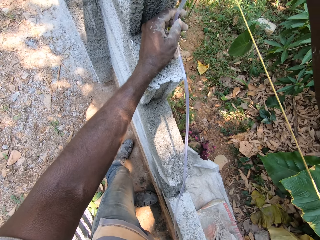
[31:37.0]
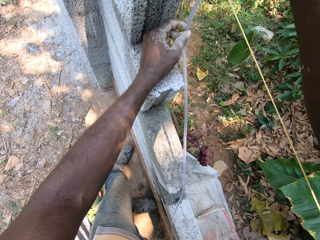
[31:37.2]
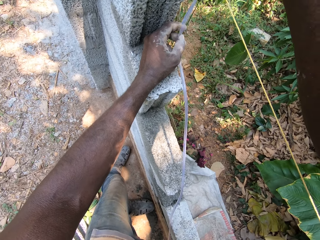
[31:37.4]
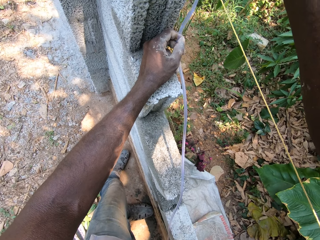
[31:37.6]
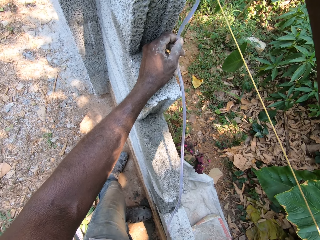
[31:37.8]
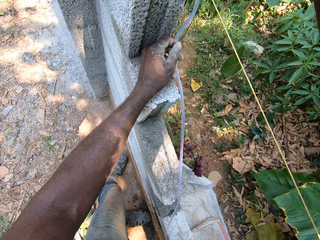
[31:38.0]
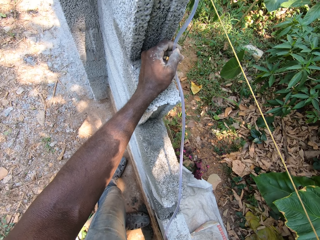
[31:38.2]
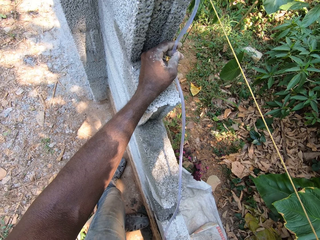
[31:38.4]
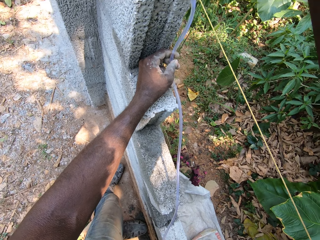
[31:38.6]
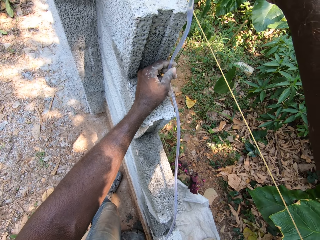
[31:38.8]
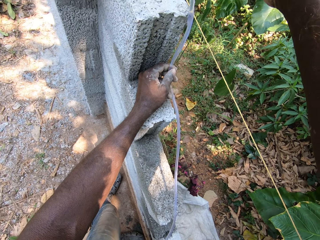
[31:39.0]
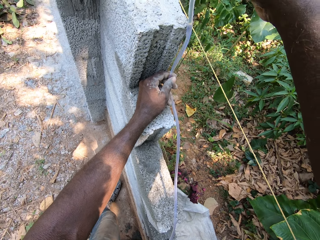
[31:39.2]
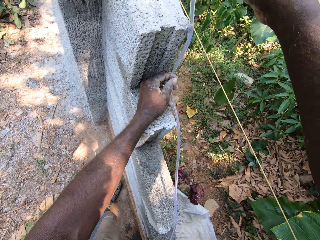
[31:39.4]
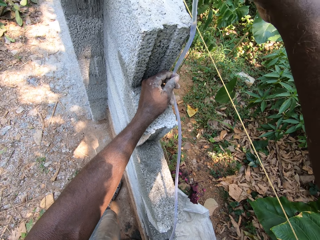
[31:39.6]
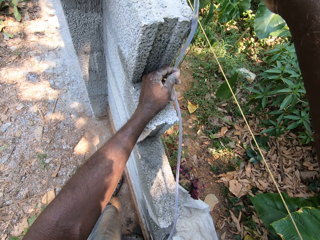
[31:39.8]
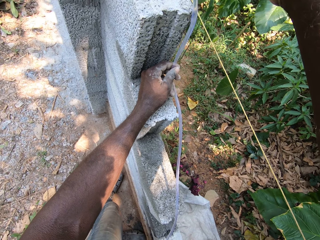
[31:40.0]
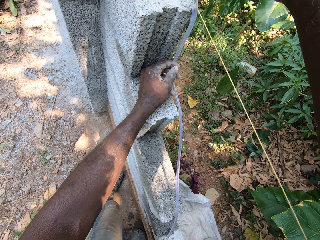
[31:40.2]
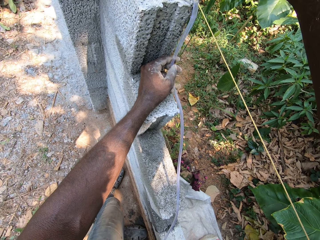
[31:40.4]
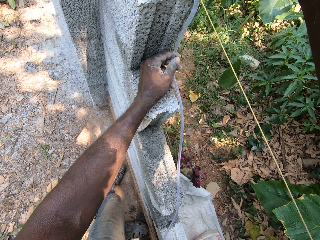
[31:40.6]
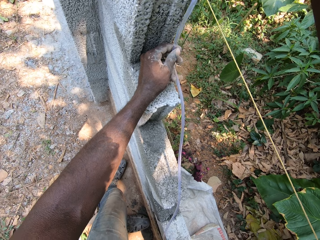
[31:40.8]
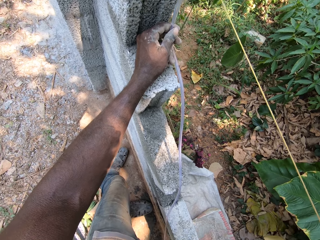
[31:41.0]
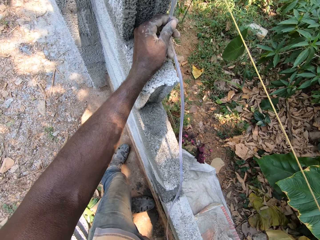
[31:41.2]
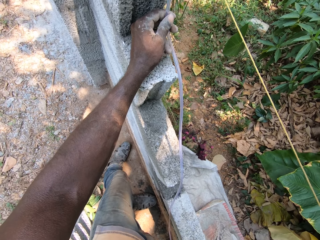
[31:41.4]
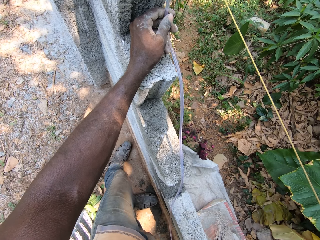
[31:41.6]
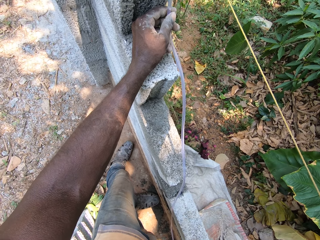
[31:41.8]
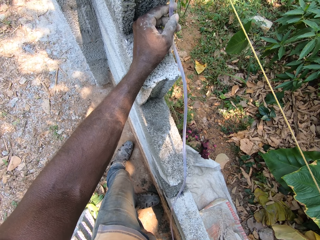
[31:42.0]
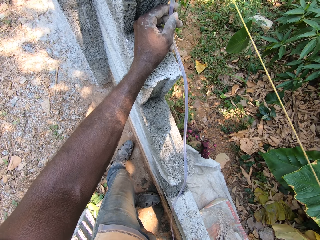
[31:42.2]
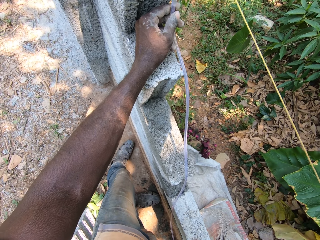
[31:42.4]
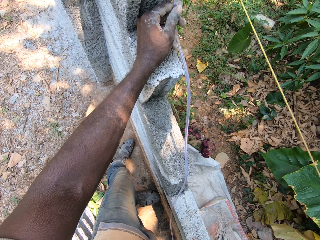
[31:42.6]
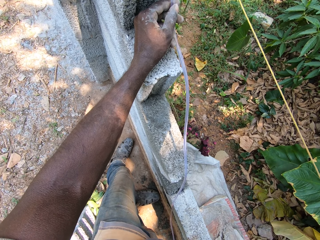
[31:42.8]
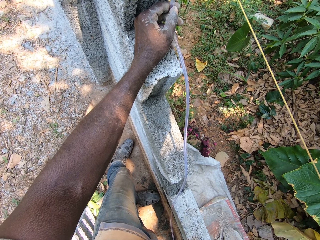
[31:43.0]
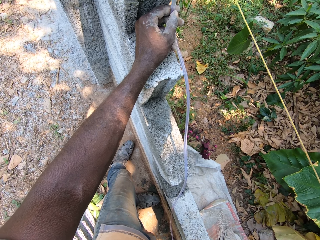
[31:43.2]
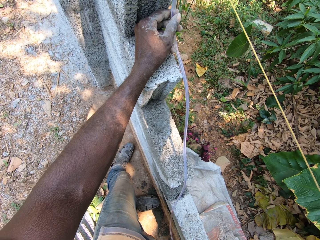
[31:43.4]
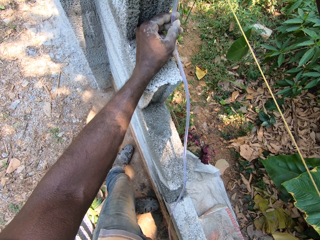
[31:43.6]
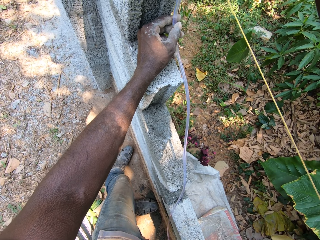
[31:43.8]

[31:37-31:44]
The camera wearer interacts with the man.

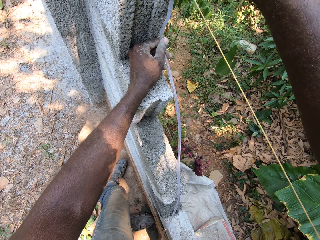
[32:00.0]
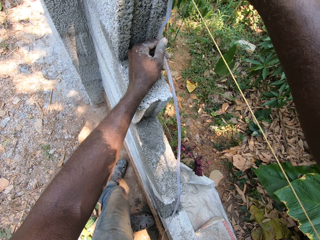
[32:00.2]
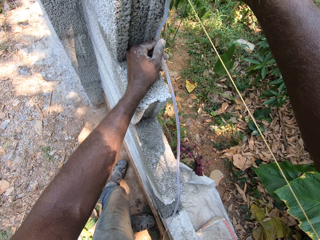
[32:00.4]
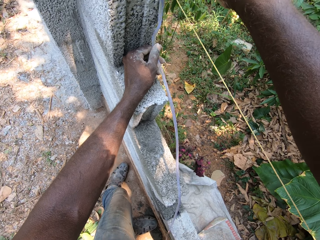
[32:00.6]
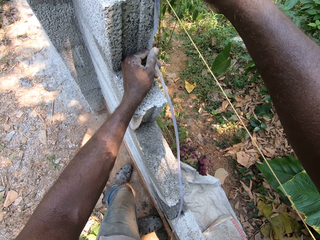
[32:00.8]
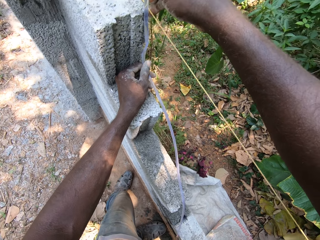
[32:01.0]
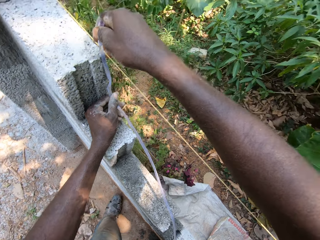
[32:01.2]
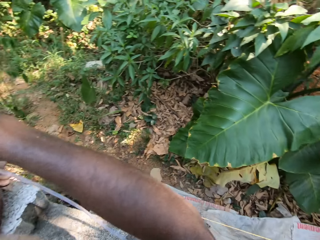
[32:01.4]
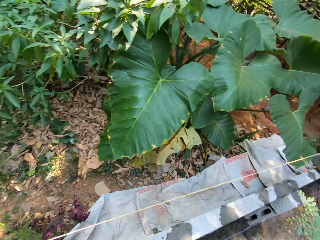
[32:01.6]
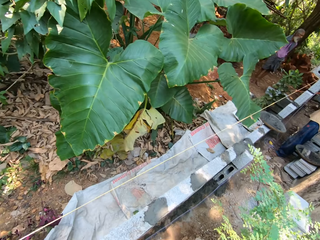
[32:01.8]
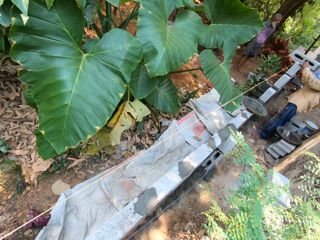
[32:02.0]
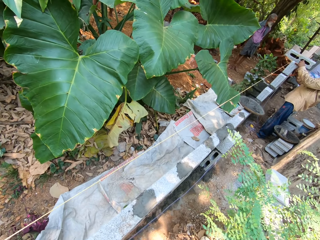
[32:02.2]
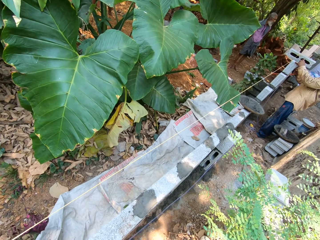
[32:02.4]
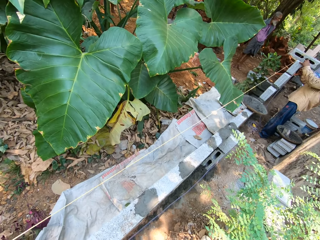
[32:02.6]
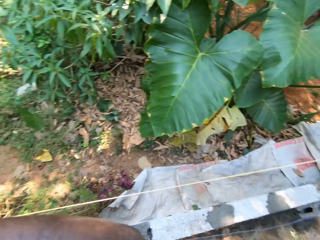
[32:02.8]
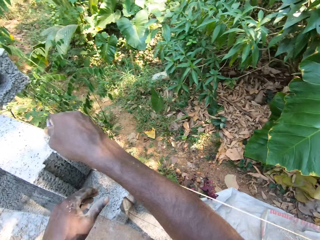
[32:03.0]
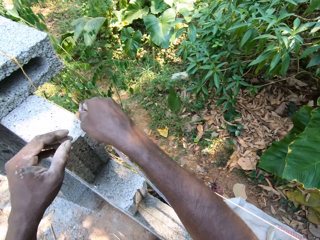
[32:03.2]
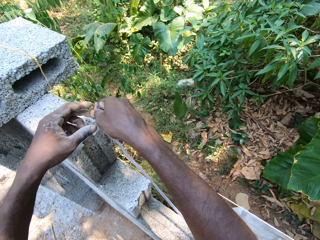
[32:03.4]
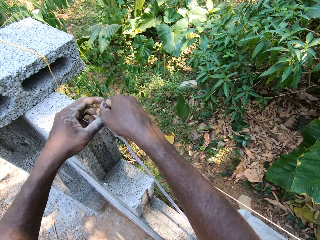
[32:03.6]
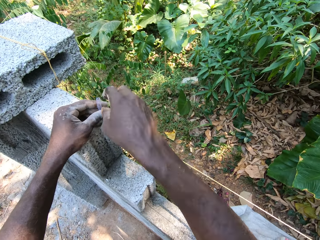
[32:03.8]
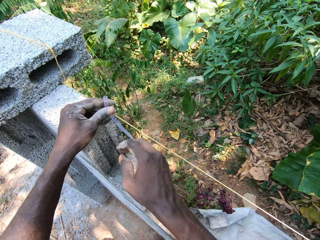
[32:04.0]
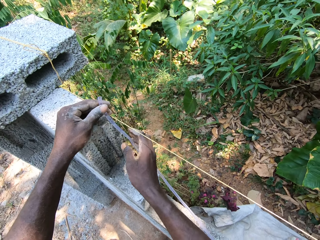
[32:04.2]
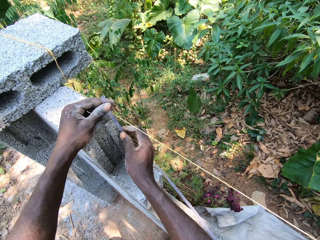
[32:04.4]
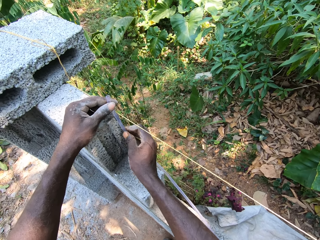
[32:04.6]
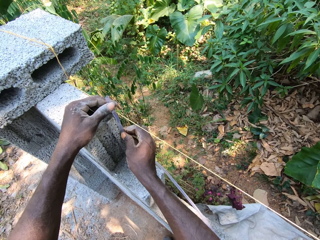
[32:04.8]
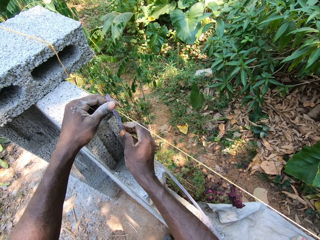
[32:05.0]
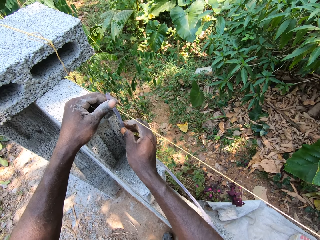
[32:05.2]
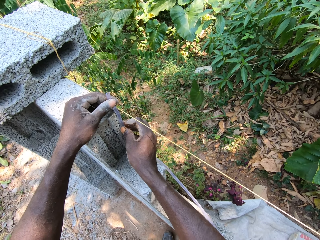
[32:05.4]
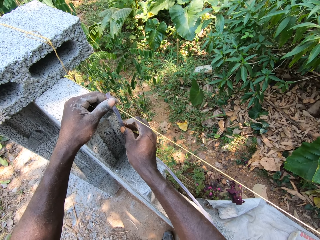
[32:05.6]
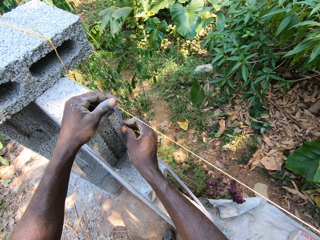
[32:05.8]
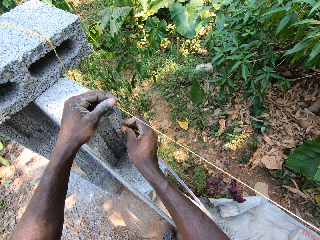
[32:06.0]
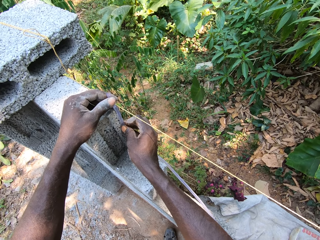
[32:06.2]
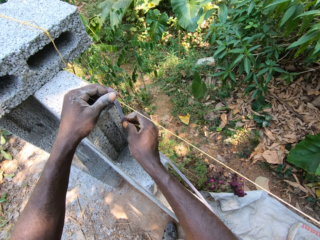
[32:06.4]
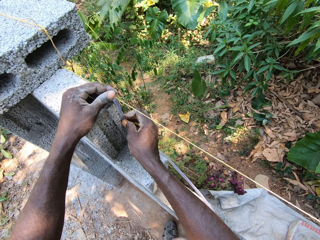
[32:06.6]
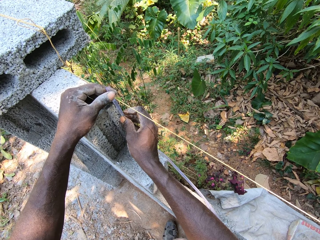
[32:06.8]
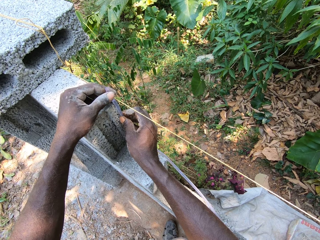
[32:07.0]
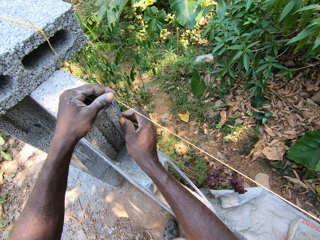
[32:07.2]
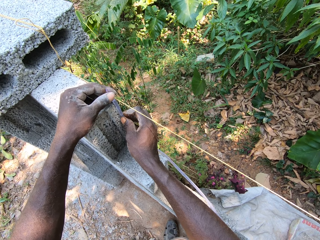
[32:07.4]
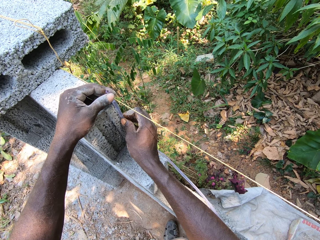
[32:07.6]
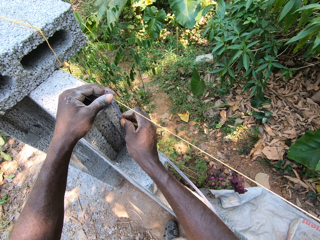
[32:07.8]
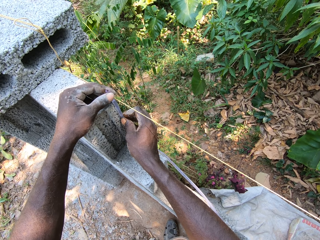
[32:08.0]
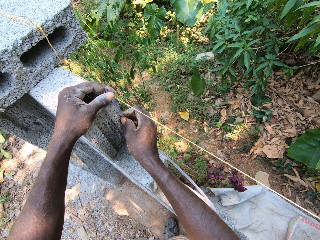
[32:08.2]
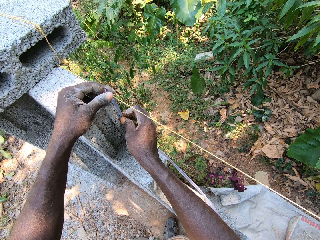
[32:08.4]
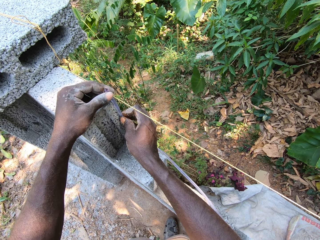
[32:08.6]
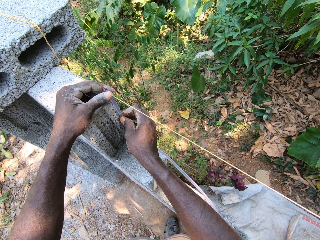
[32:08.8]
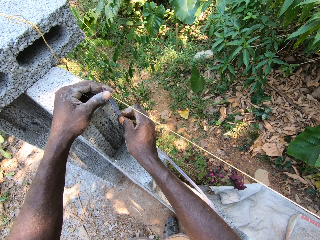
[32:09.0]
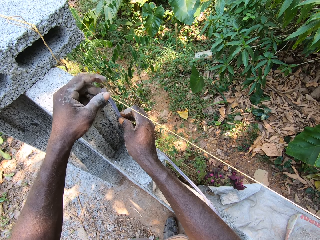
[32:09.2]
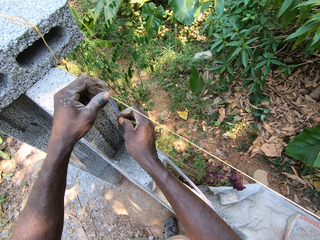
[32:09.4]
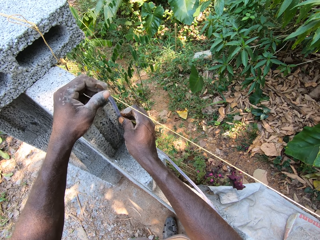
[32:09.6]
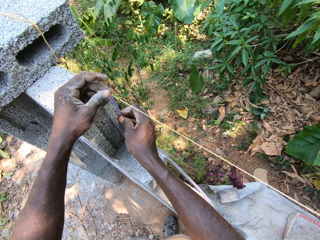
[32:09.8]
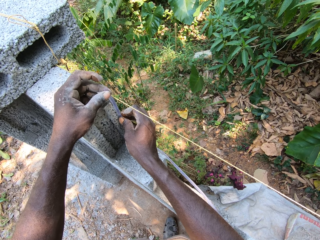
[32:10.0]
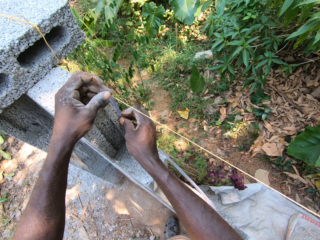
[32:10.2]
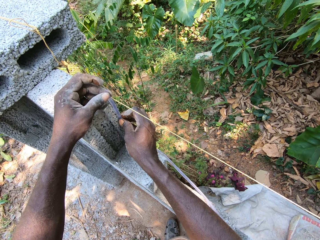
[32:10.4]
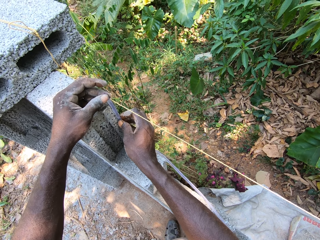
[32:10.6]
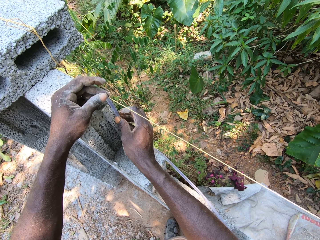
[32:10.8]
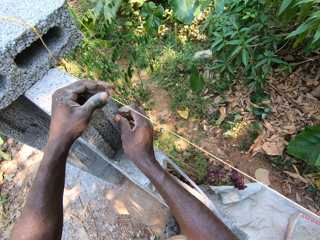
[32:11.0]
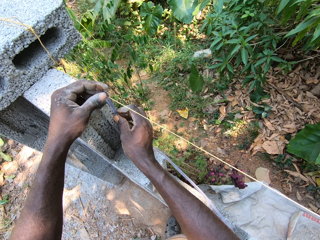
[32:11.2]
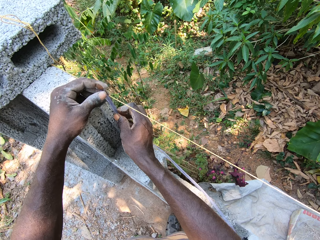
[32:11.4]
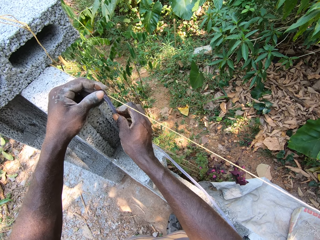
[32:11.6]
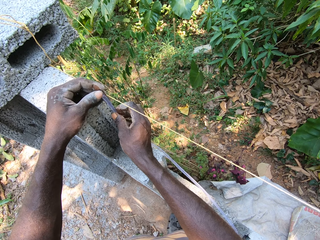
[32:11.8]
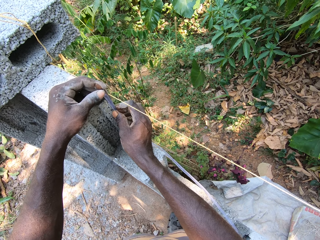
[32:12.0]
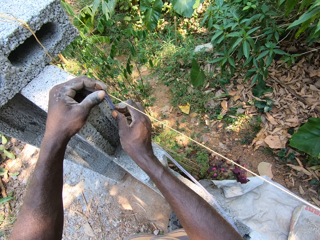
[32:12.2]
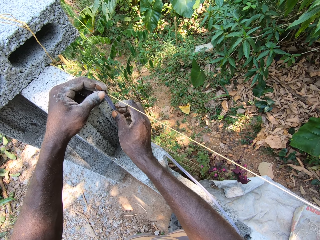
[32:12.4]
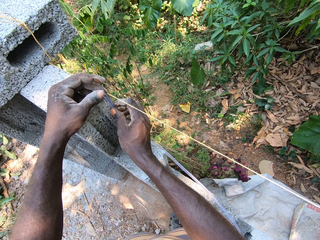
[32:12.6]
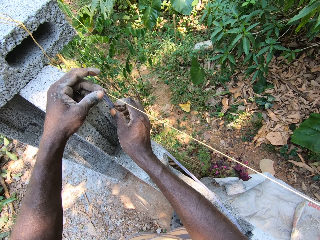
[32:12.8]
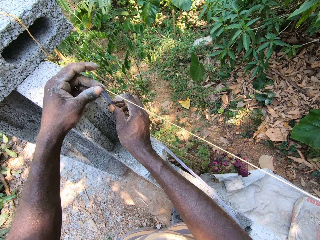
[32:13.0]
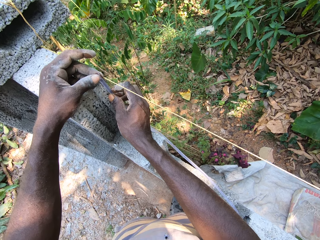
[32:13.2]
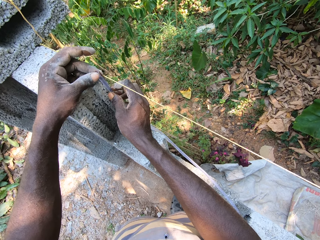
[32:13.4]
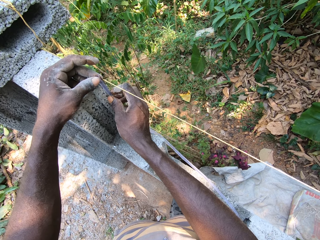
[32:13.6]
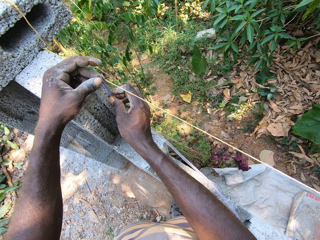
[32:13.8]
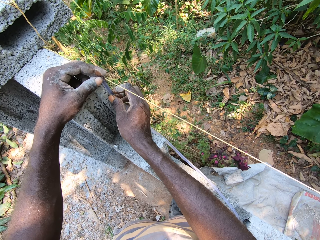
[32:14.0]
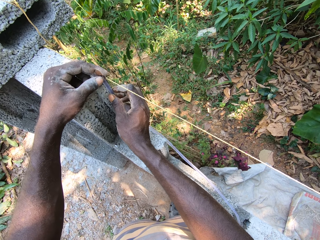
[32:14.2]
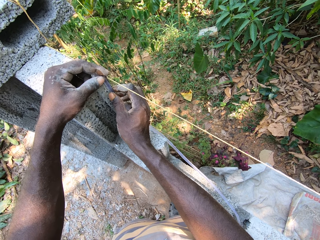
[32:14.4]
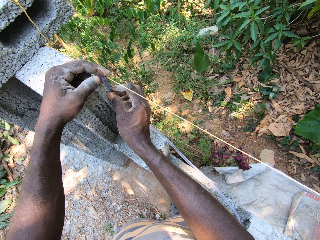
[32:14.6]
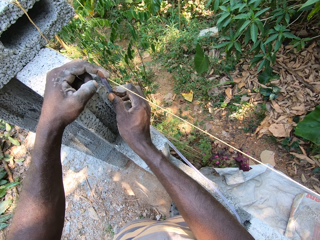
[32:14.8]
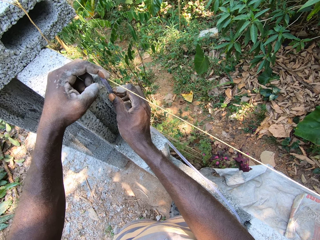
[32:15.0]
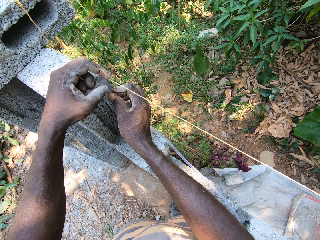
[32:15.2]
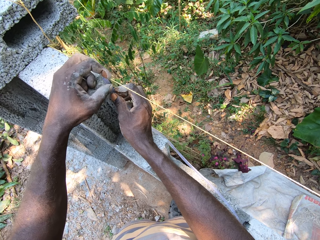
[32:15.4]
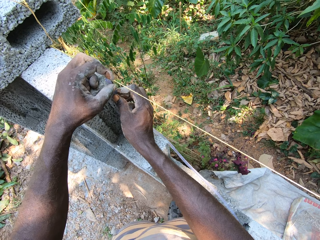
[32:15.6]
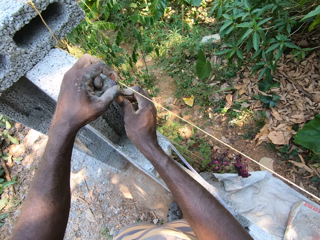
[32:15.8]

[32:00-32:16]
Another man holds a brick on the wall with both hands. The camera wearer holds the tip of the pipe with both hands.
